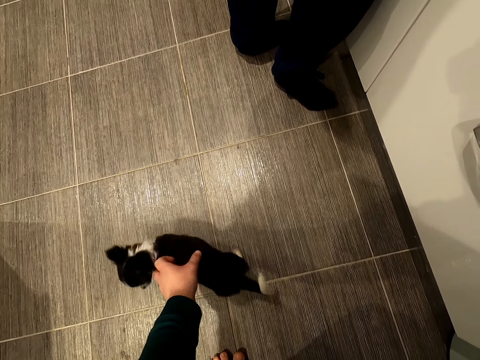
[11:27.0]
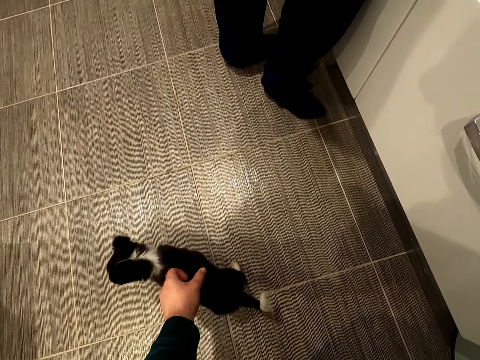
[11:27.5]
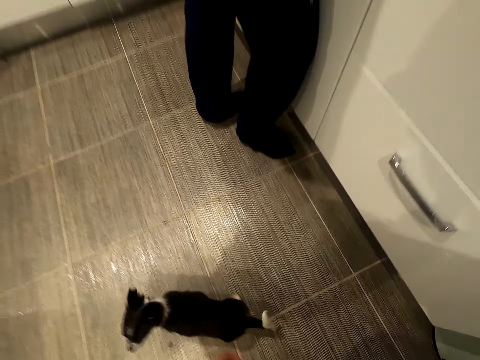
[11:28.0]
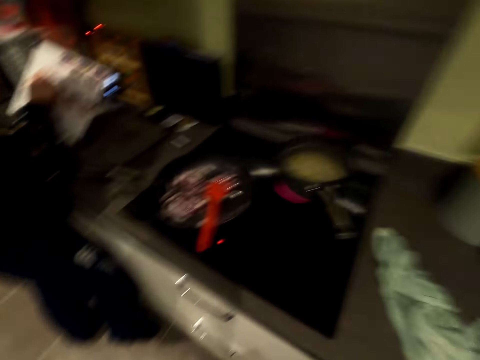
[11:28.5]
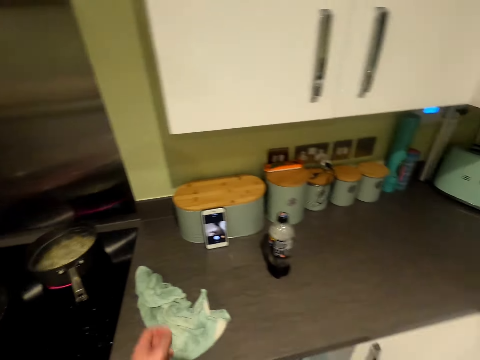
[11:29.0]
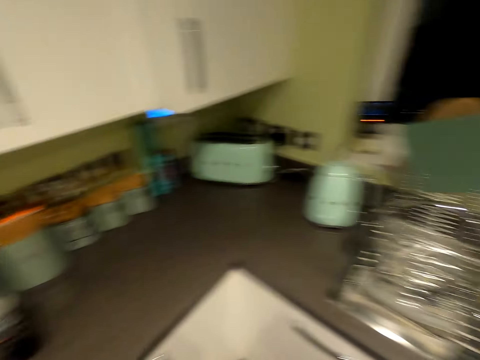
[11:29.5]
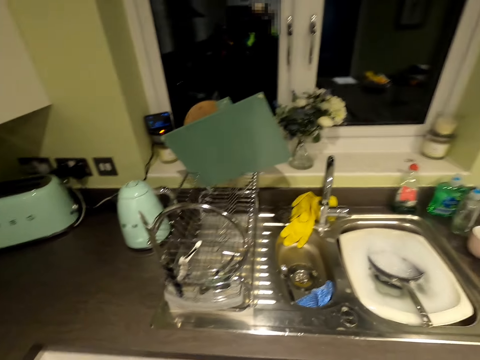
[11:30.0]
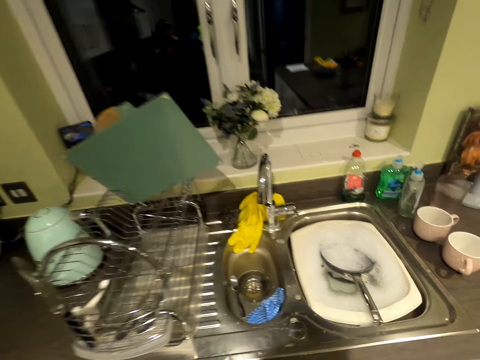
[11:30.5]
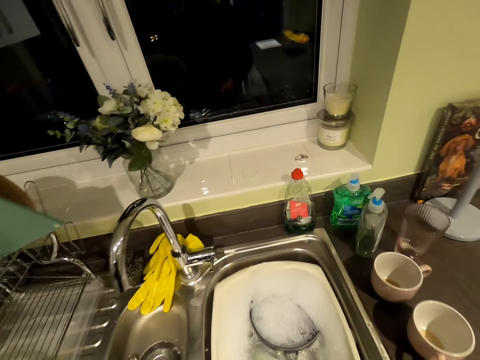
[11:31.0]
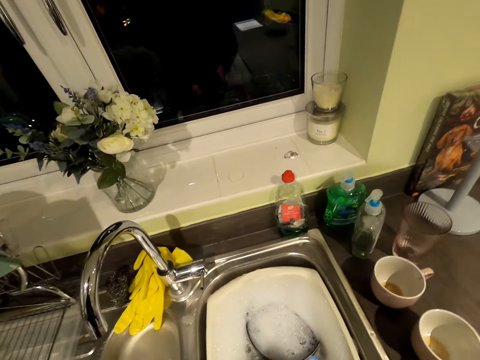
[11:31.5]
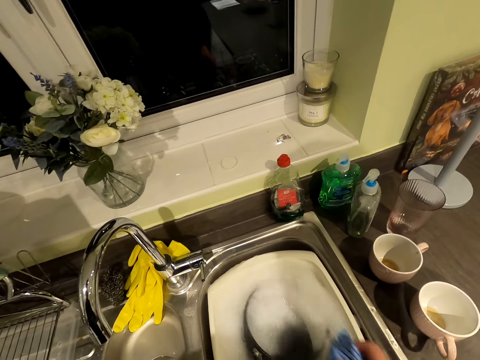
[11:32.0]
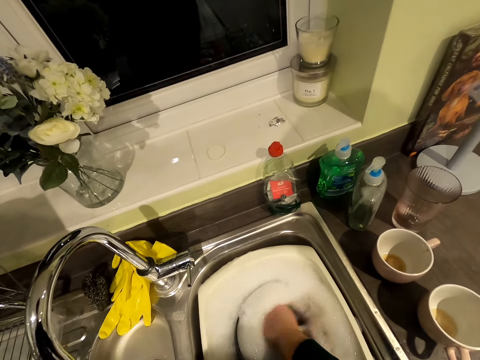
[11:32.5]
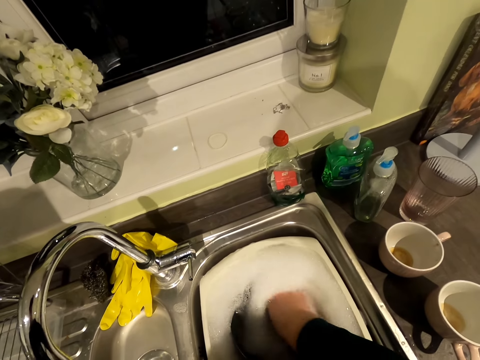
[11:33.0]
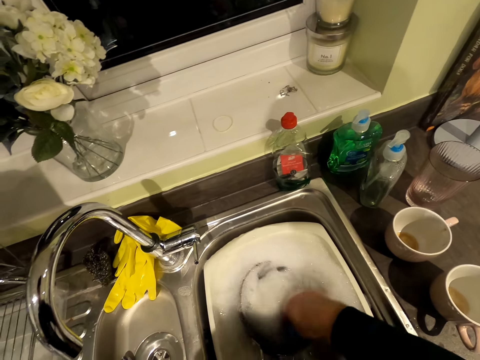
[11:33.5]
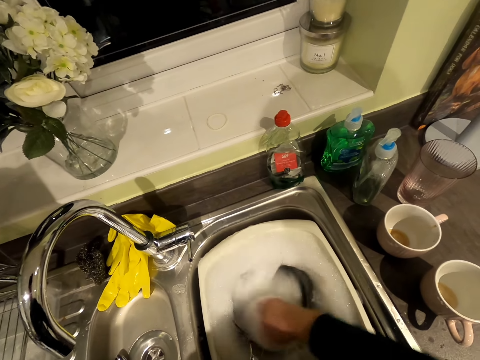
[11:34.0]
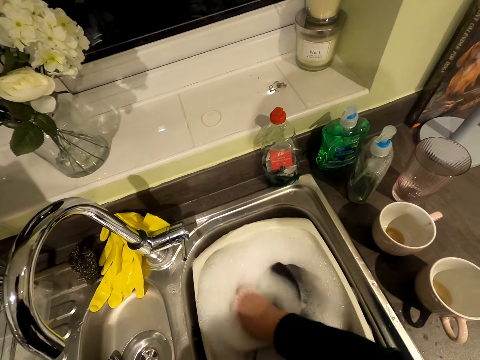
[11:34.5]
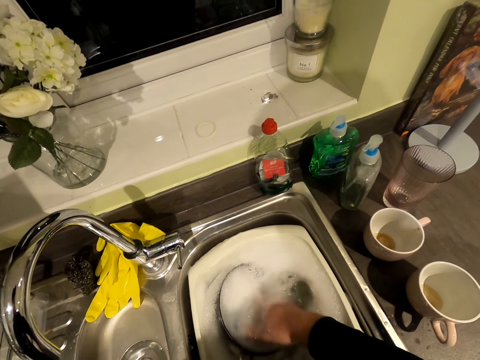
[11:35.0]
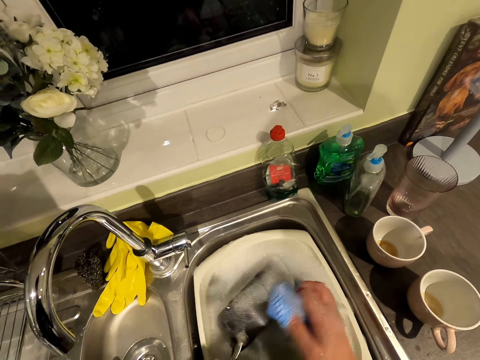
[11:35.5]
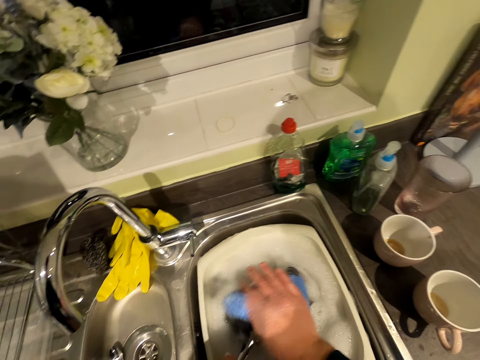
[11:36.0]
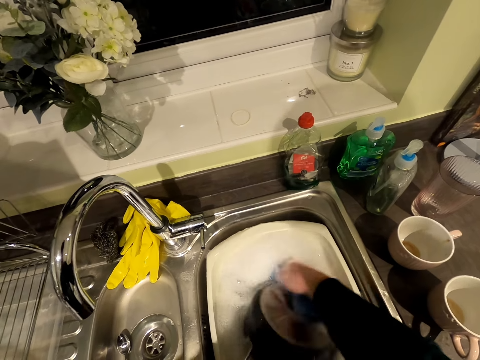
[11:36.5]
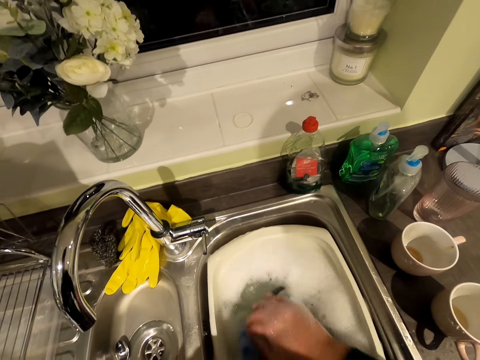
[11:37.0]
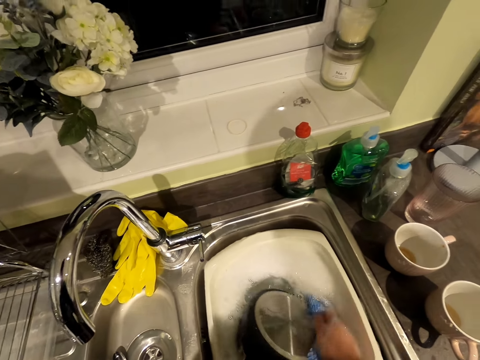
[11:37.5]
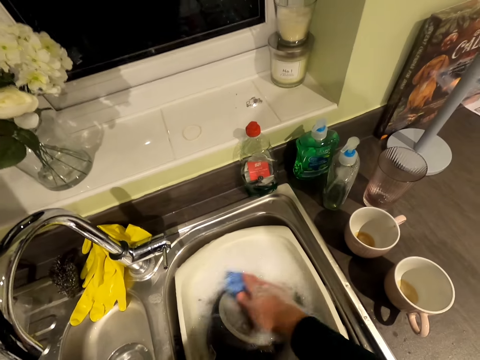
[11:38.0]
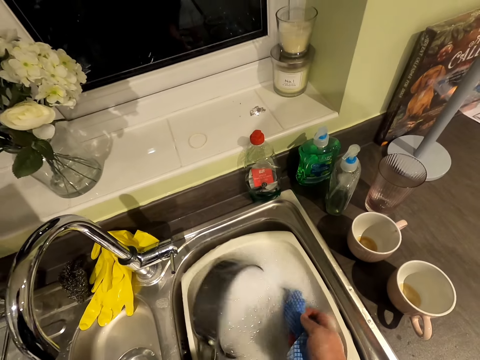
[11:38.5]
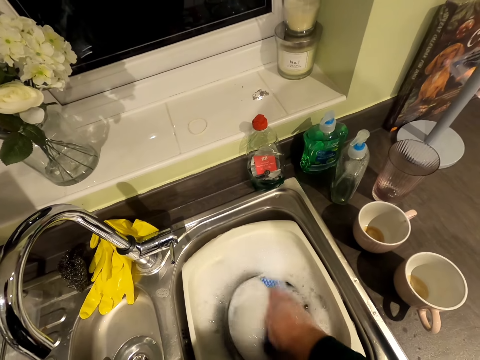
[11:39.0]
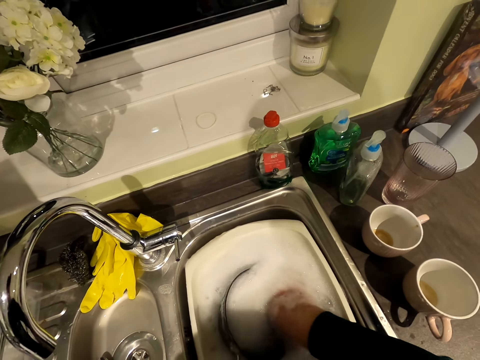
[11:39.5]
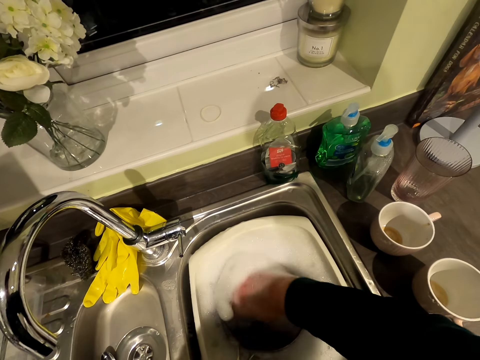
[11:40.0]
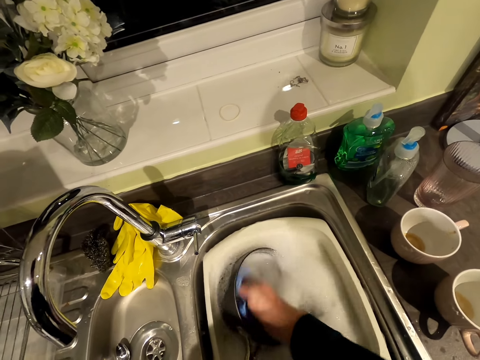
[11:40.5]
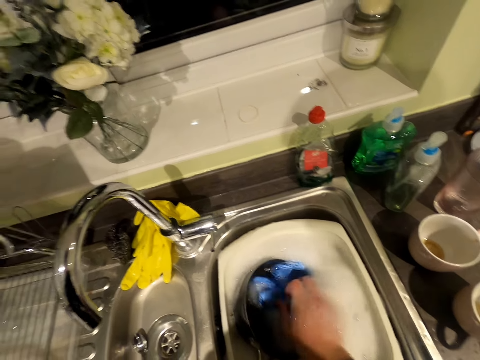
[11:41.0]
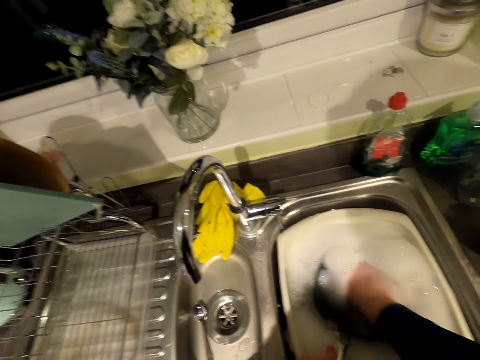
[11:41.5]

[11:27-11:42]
The camera wearer walks in the kitchen. They pick the cloth. They wash the cooking pot with the cloth.

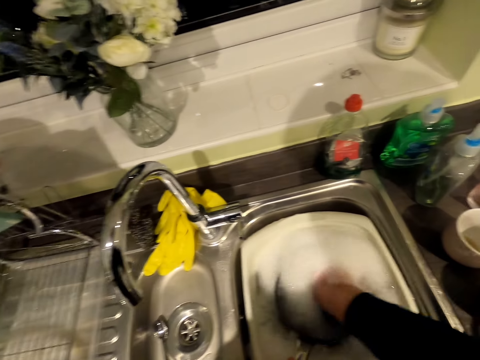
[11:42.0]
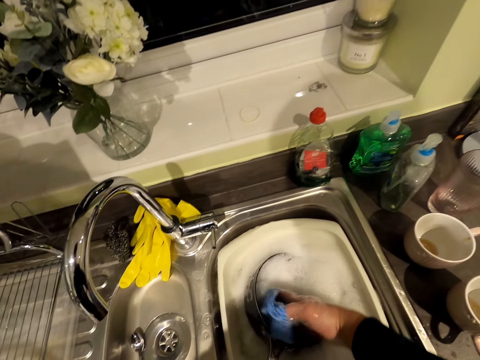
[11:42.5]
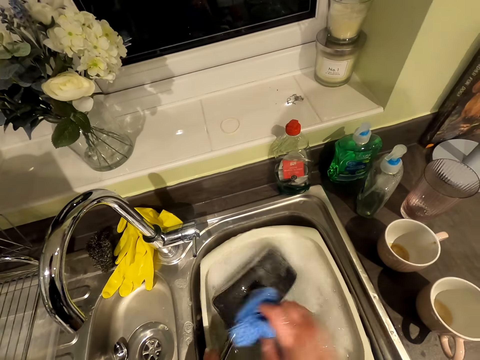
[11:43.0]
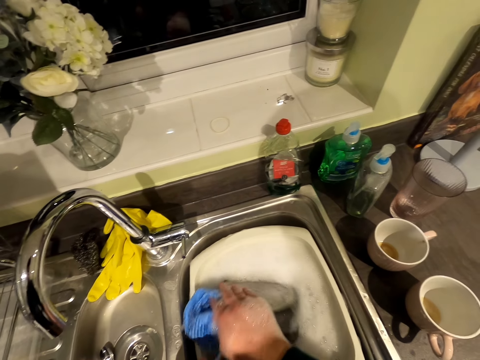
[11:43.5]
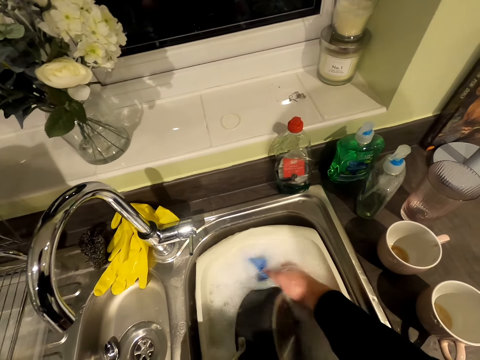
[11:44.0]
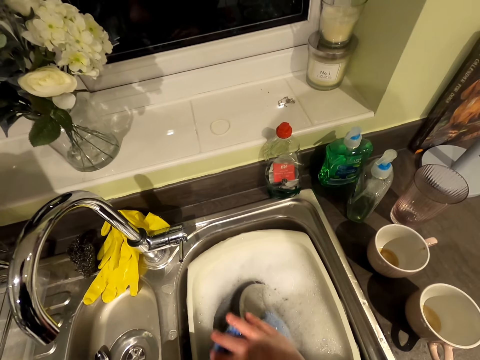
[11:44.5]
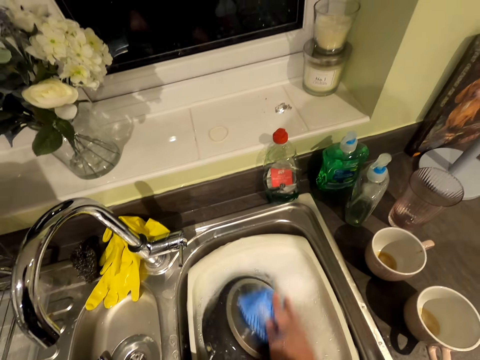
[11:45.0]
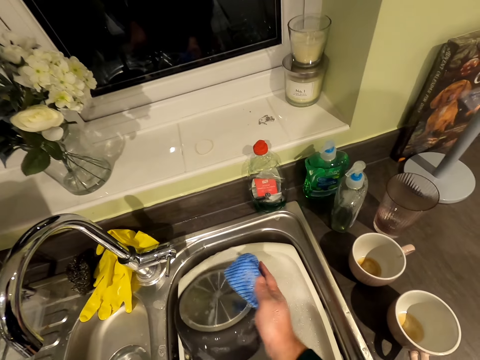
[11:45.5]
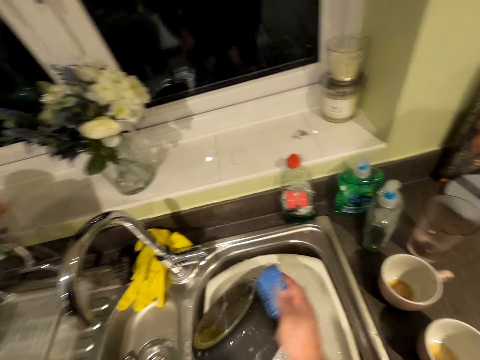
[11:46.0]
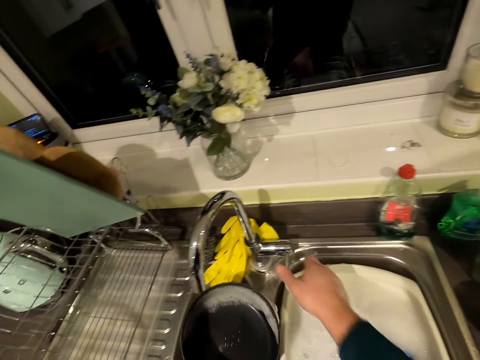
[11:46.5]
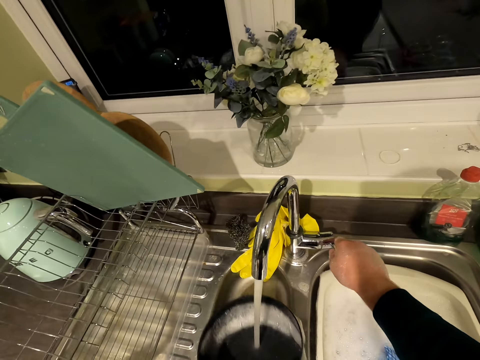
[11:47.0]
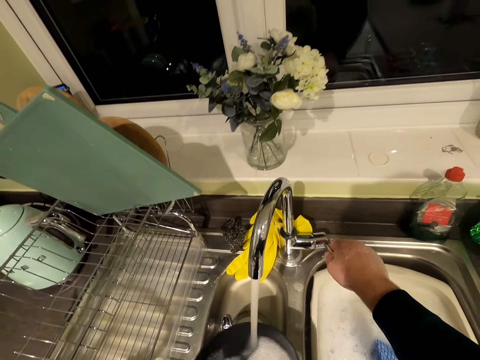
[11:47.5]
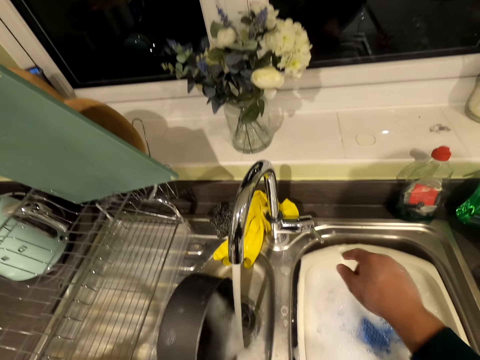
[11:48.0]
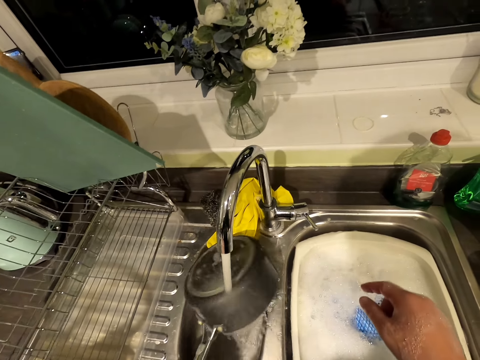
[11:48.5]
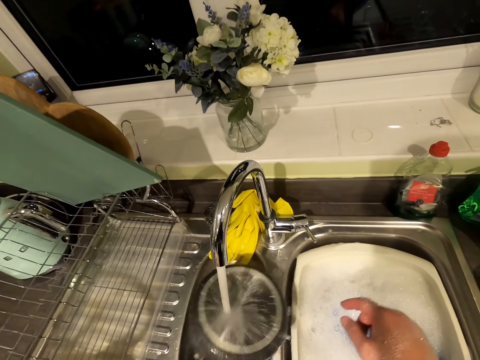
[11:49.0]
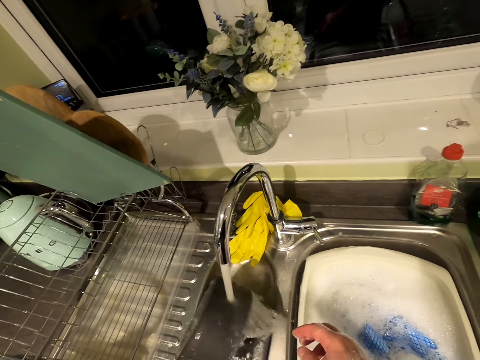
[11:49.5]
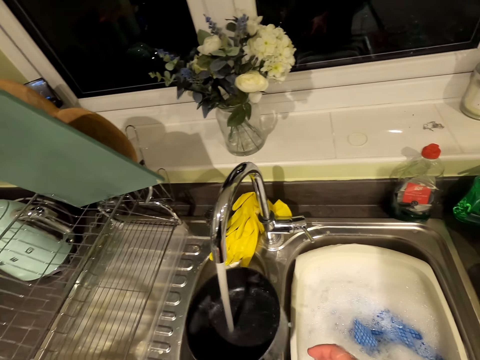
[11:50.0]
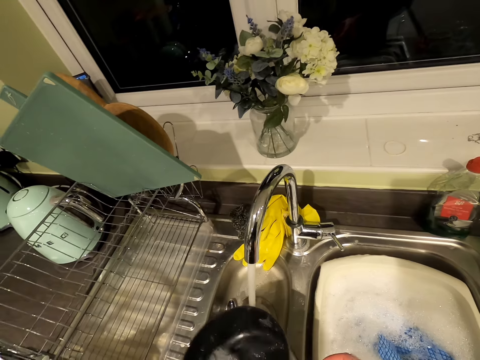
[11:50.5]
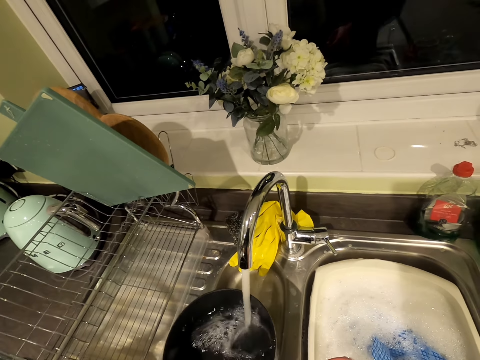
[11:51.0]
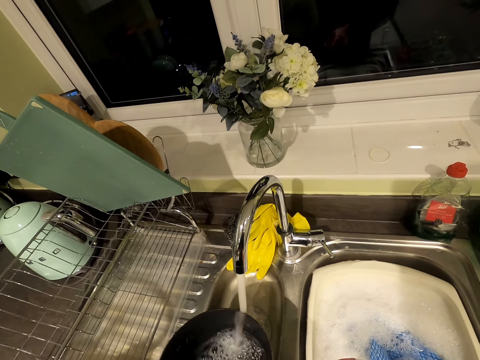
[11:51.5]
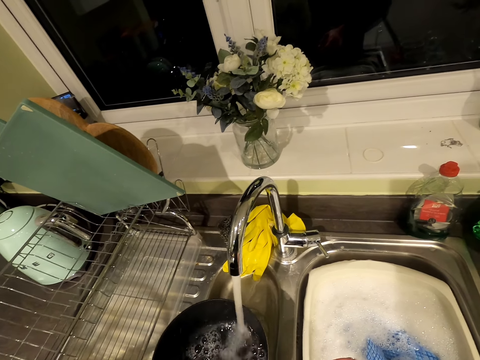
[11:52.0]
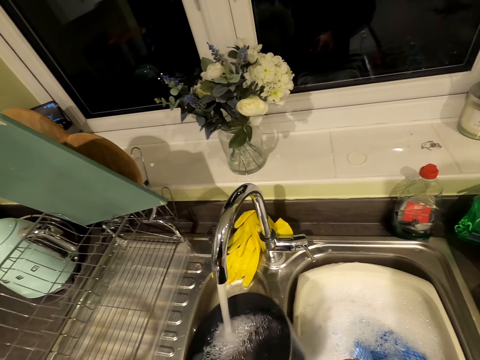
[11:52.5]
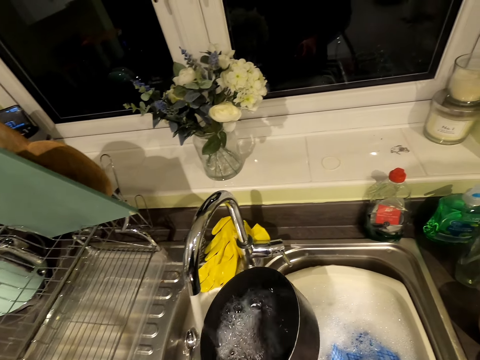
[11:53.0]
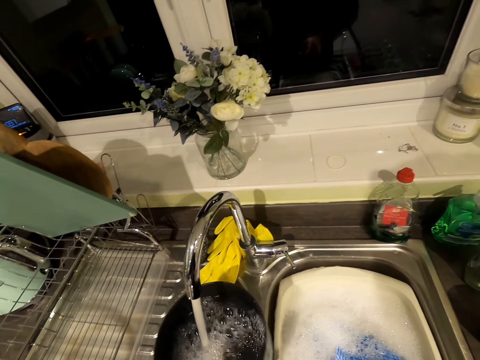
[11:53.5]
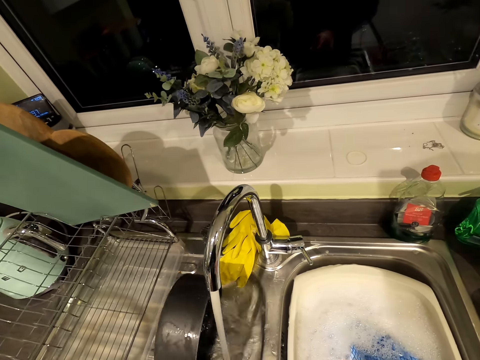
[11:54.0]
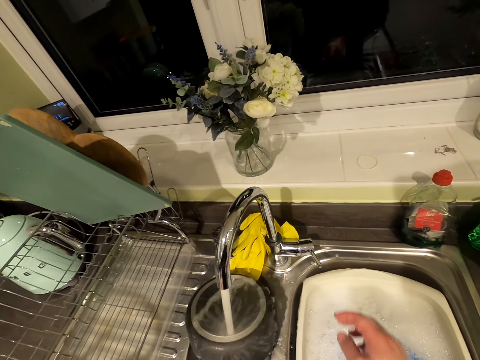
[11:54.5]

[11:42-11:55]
The camera wearer opens the tap. They rinse the cooking pot with the running water.
